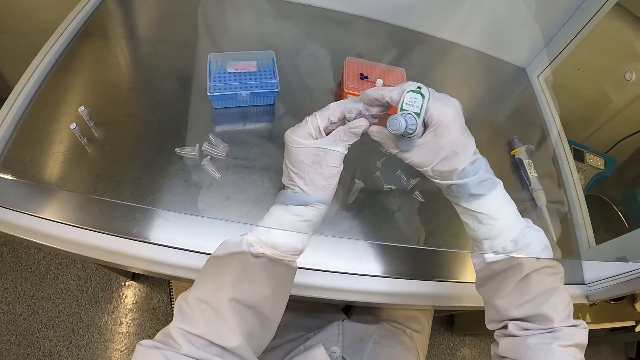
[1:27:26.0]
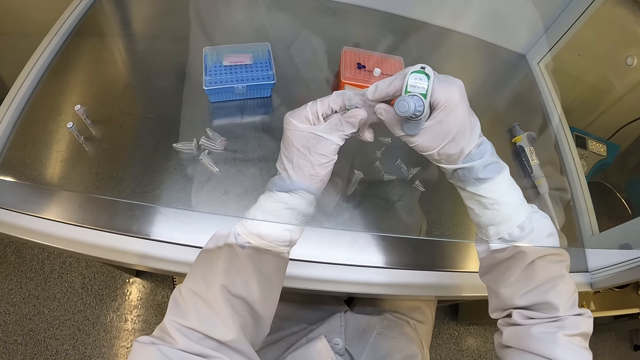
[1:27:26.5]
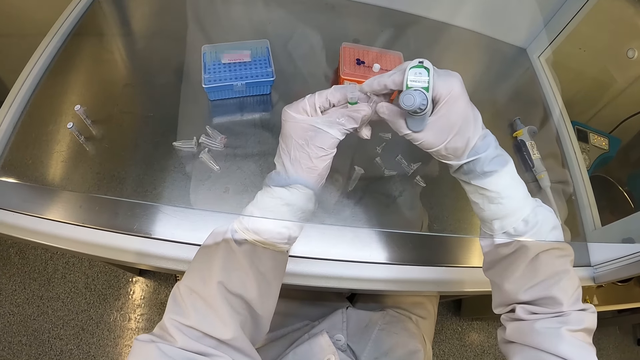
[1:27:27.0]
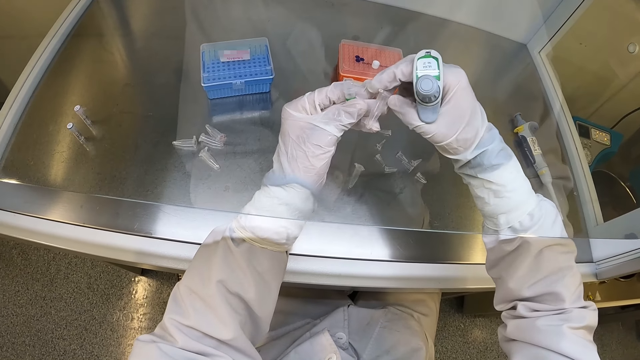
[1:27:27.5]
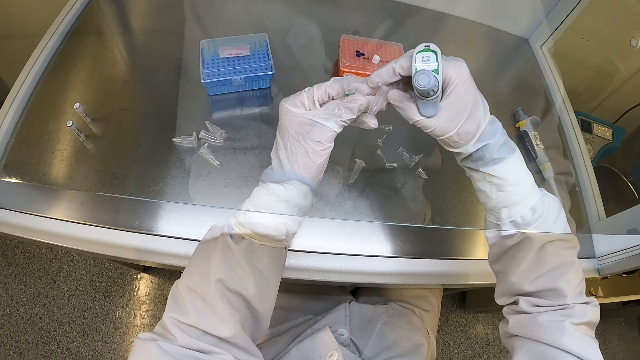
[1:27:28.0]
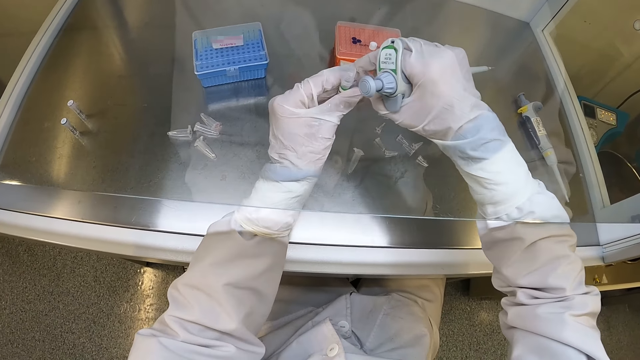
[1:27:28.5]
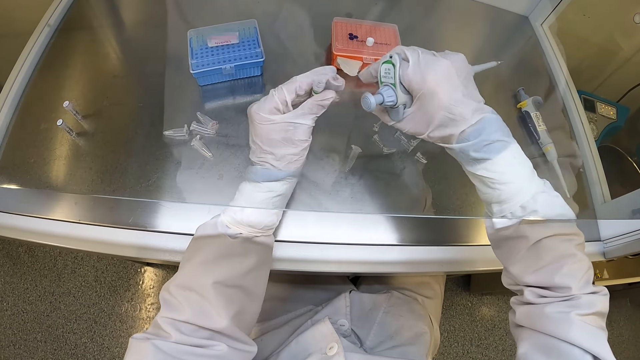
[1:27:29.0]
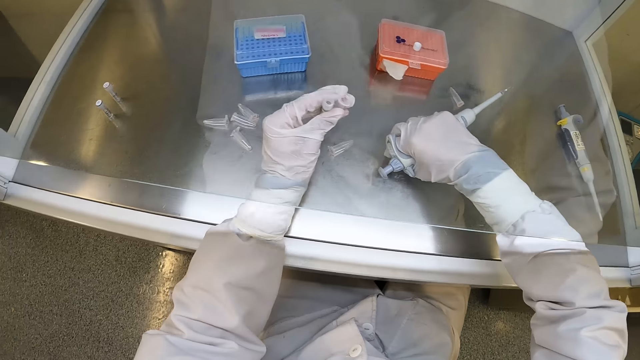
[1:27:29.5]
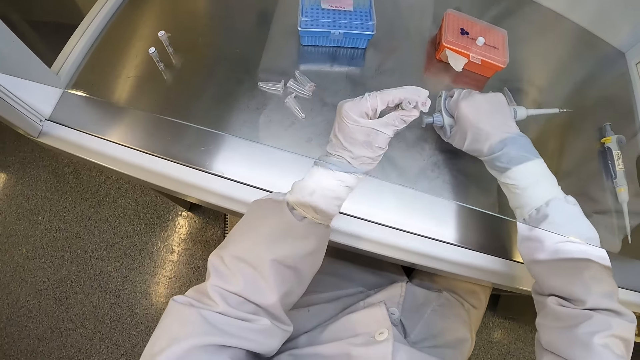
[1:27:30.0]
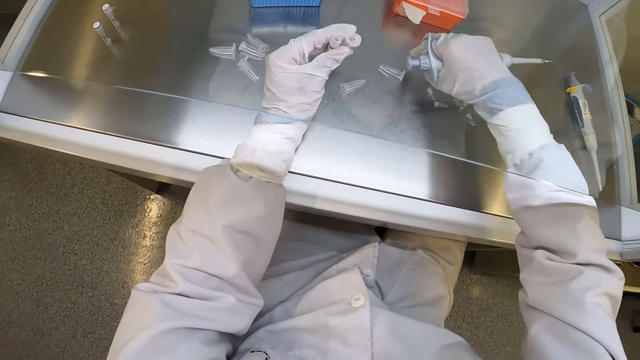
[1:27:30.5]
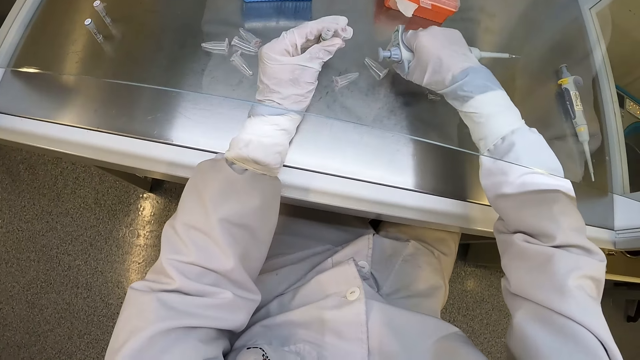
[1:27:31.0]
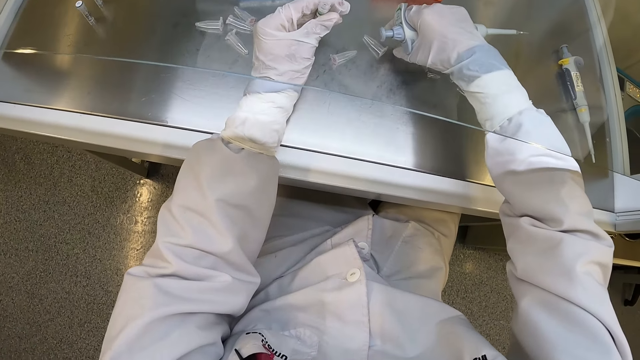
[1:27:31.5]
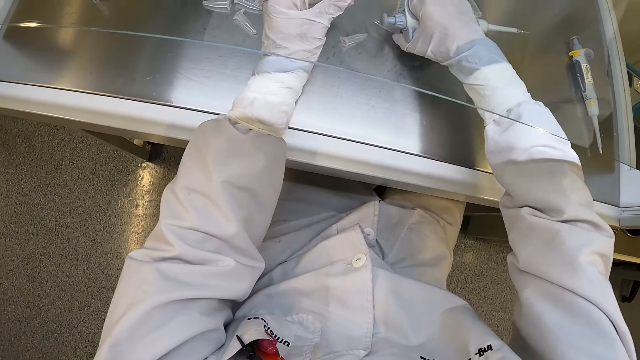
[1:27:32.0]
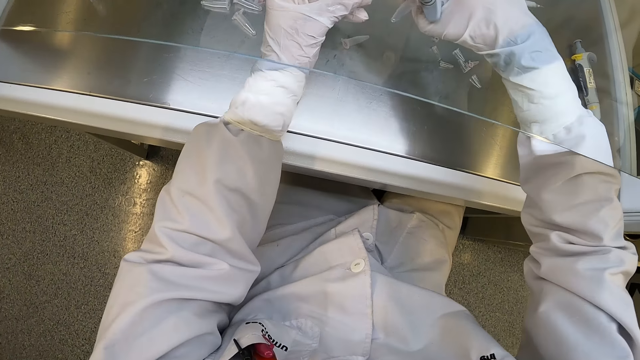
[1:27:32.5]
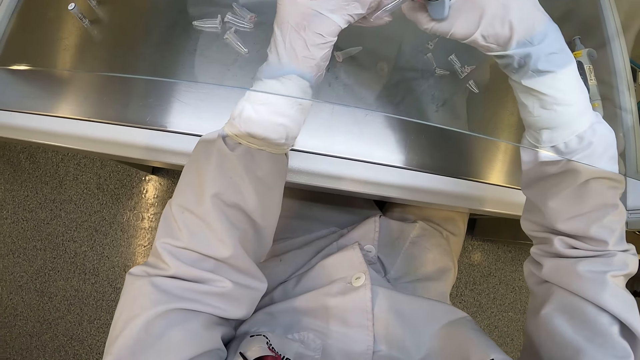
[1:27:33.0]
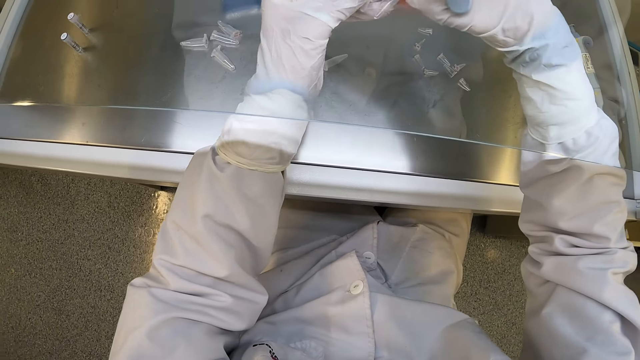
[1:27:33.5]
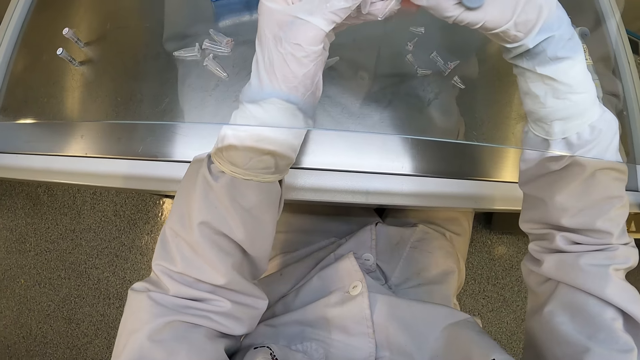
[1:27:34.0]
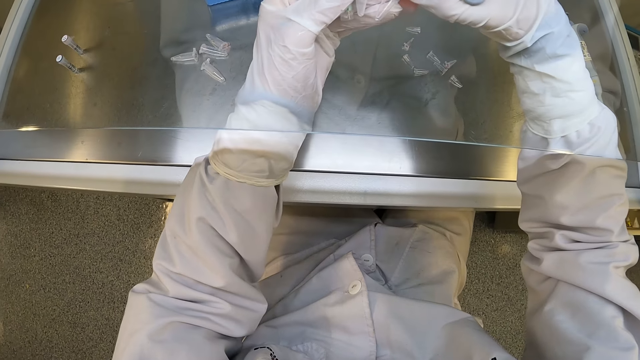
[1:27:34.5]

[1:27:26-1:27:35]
The camera wearer passes the plastic tube from his right hand to his left hand. He moves the plastic tube on the cabinet with his right hand. He picks up the plastic tube from the cabinet with his right hand.

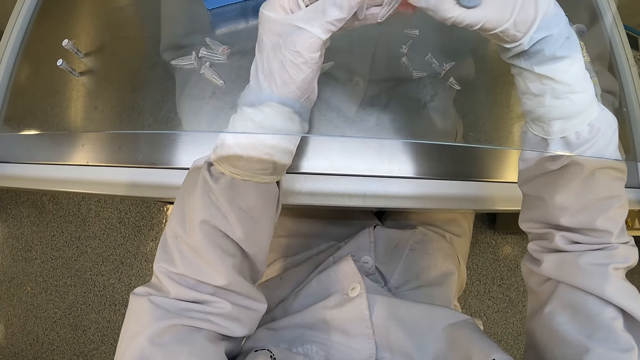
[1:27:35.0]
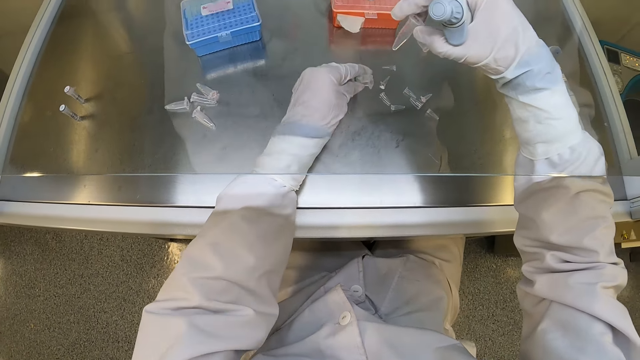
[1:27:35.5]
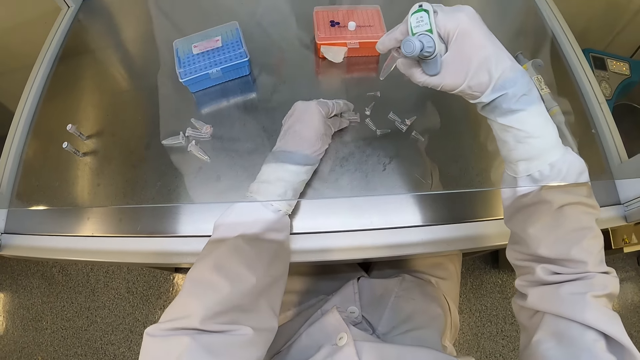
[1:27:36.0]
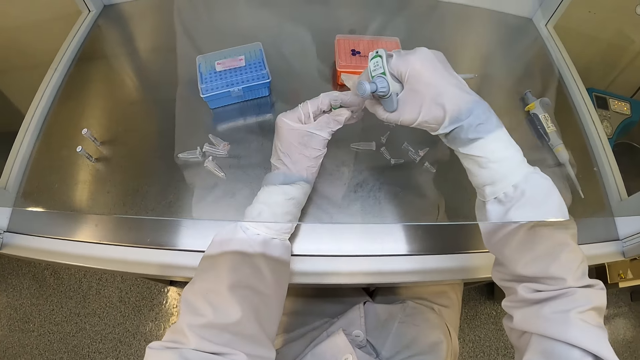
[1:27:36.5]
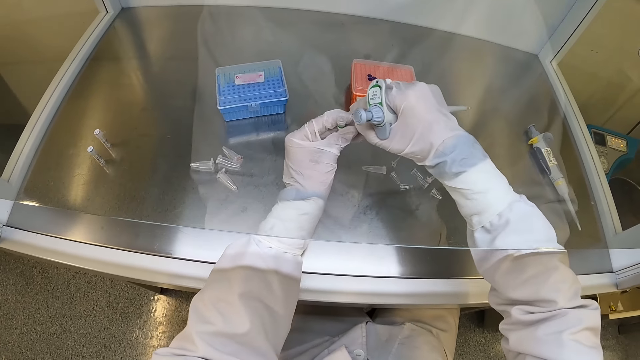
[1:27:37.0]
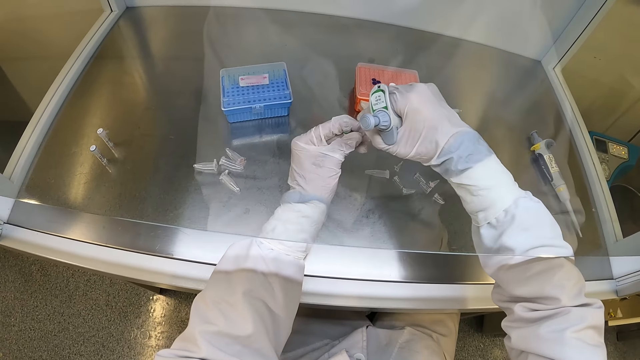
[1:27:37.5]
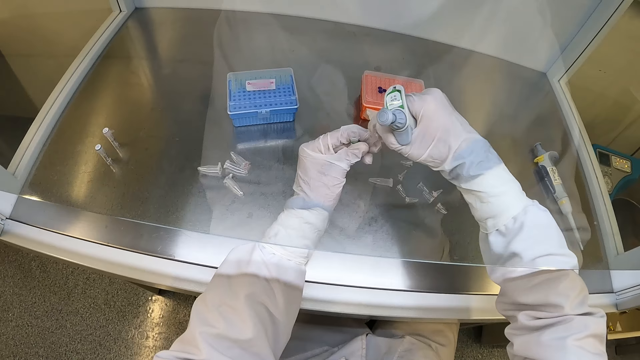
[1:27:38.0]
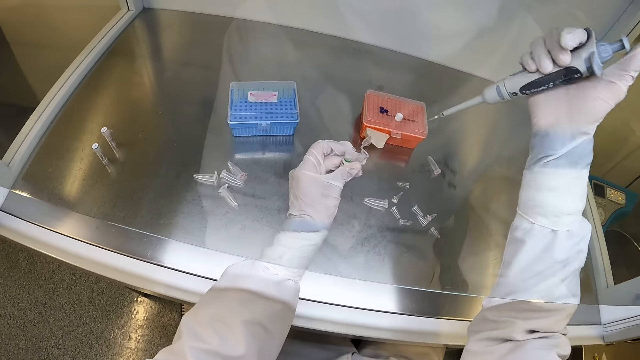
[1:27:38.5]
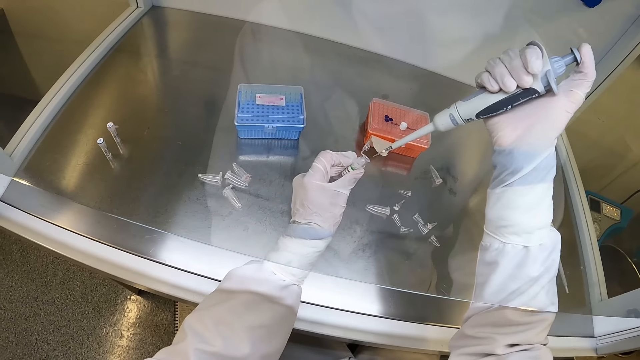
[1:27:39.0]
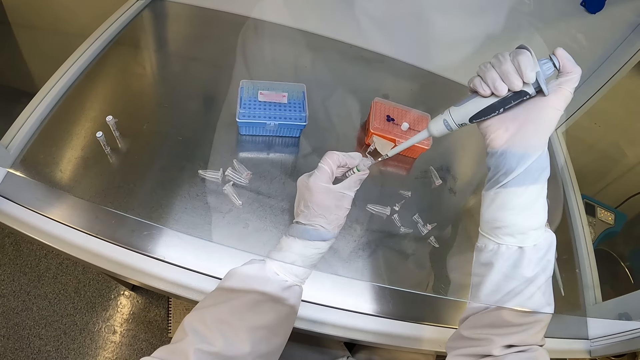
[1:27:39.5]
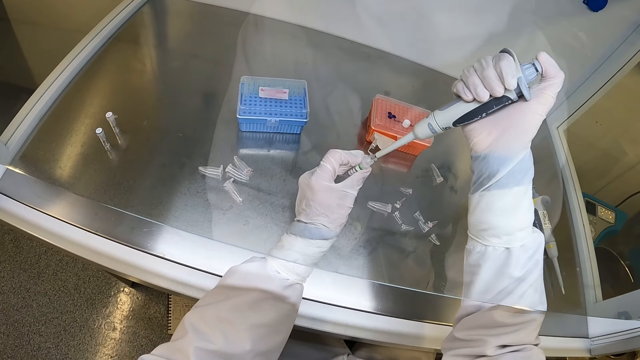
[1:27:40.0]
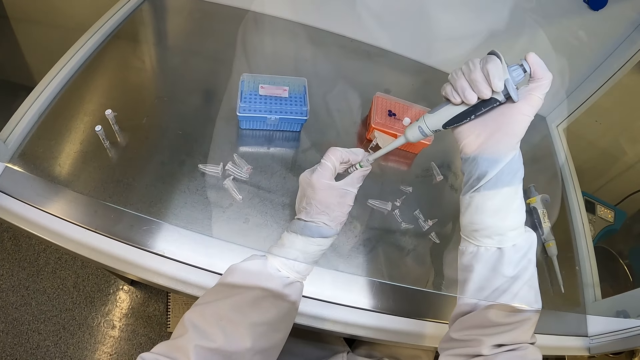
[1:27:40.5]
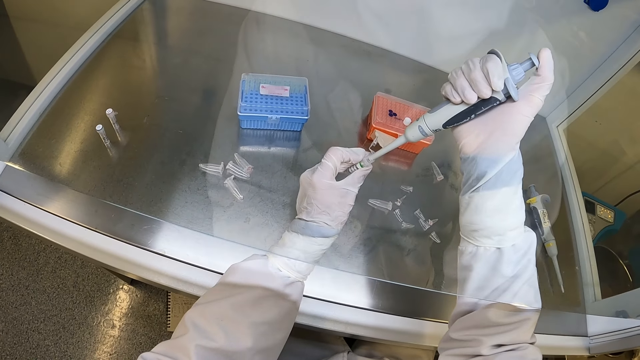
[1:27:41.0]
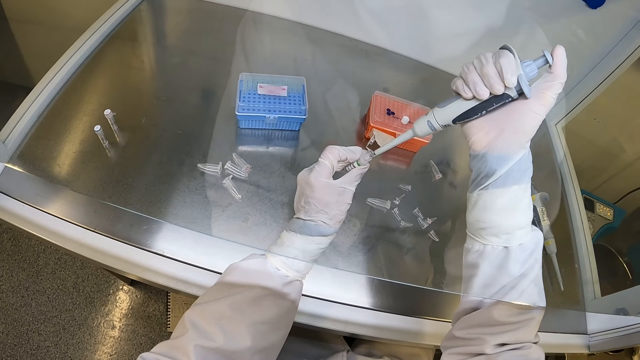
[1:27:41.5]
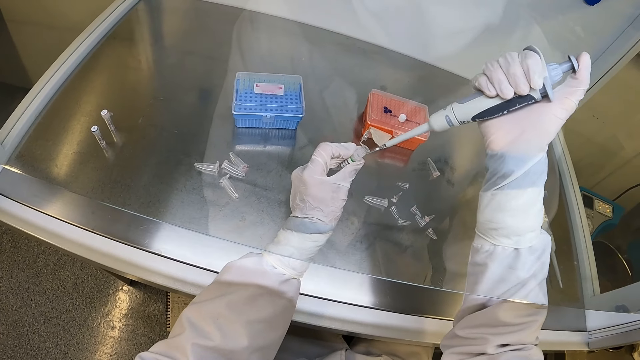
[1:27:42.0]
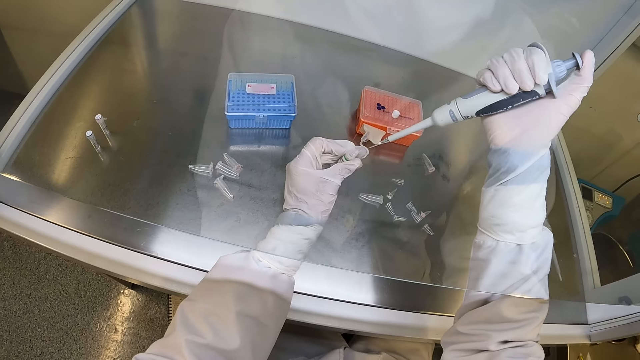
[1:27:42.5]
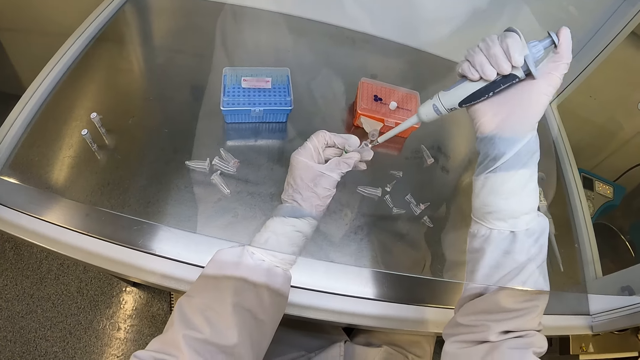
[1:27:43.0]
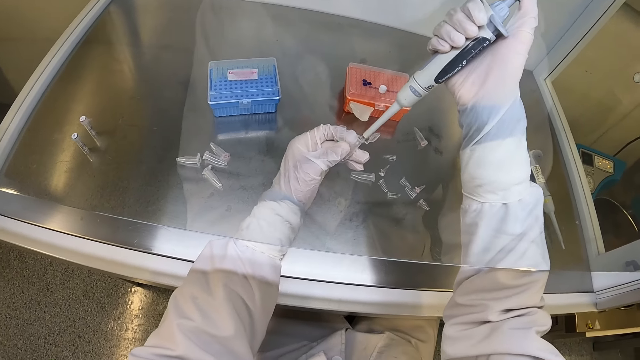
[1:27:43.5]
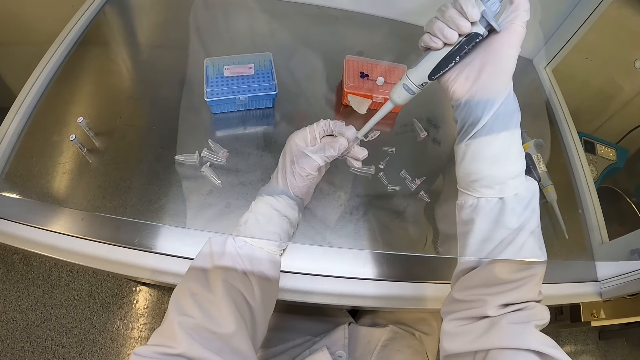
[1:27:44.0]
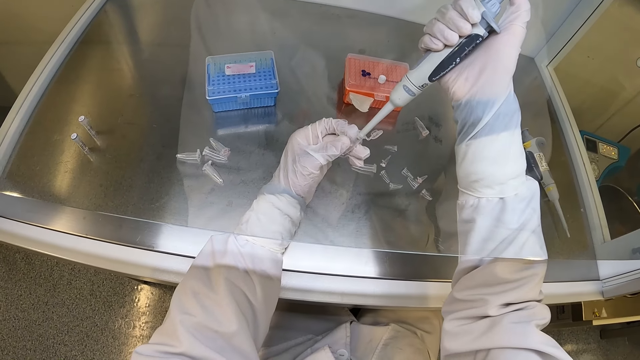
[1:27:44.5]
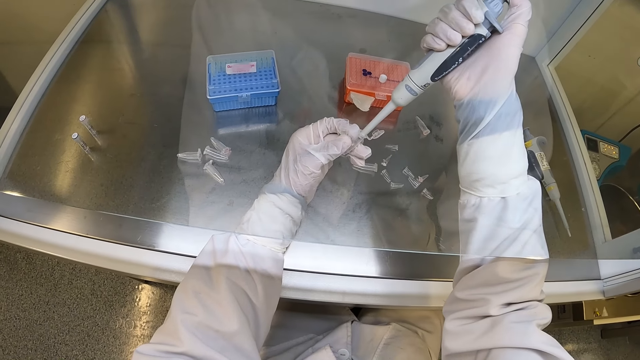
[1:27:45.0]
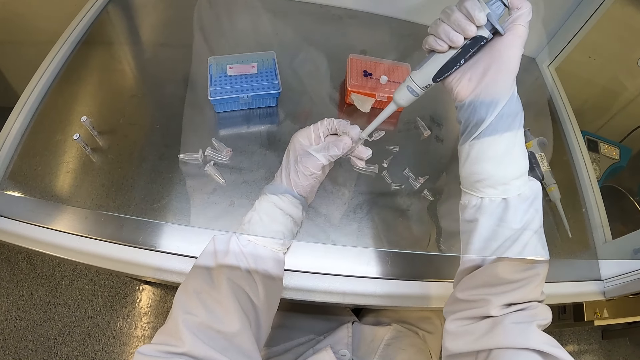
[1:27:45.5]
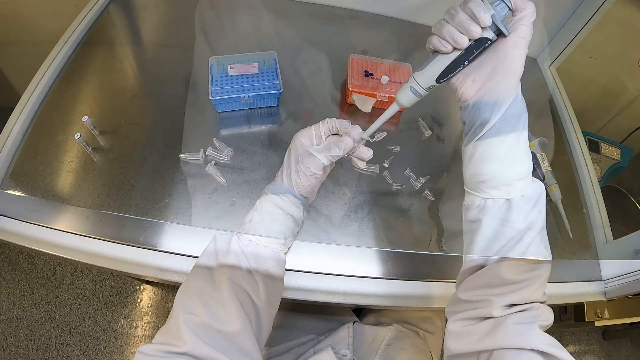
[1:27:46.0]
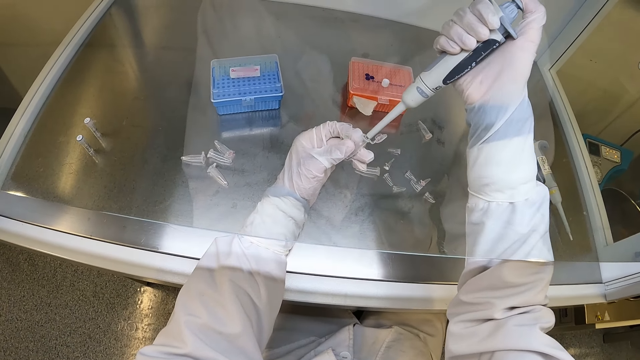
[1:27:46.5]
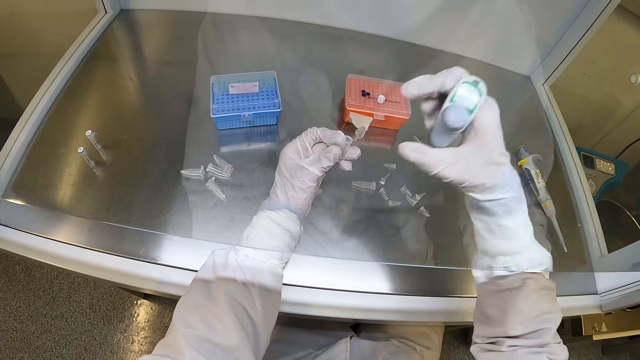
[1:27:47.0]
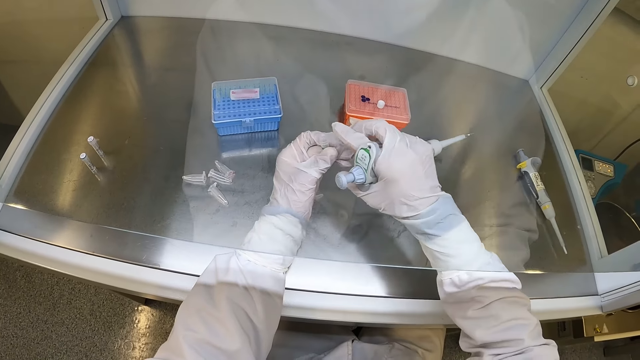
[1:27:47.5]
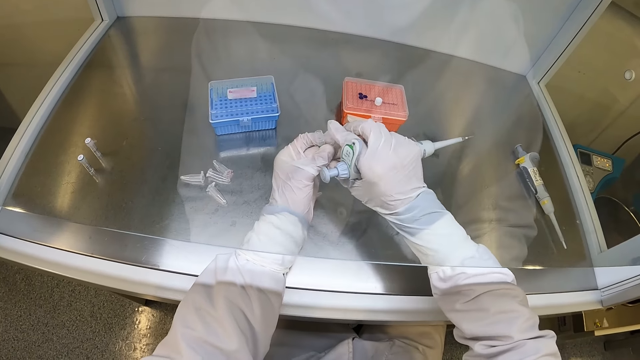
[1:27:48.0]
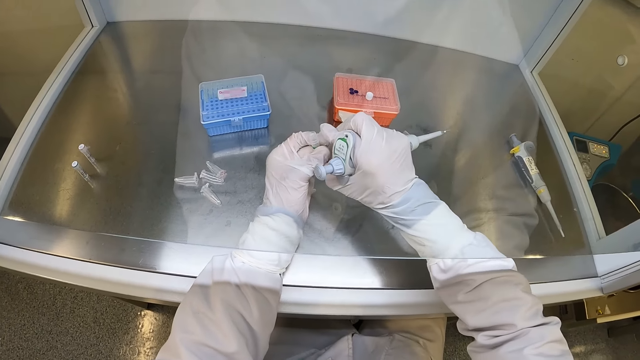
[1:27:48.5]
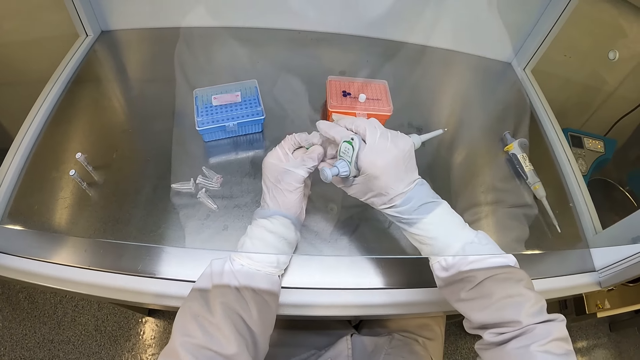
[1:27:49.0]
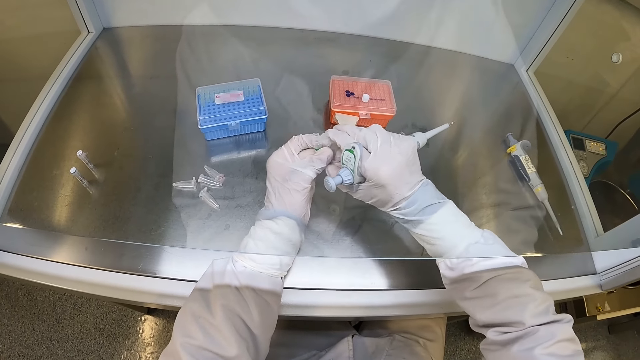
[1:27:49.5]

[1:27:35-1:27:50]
The camera wearer places the plastic tube or bottle in his left hand on the cabinet. He passes the plastic tube in his right hand to his left hand. He opens the plastic tube in his left hand with his right hand. He dips the syringe in the bottle. He pours the chemical solution in the micropipette into the plastic tube in his left hand. He closes the plastic tube lid in his left hand with his right hand.
